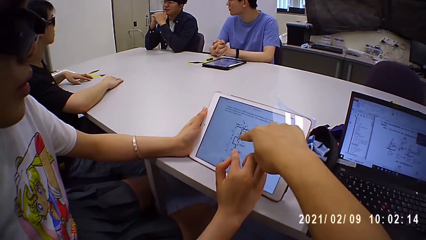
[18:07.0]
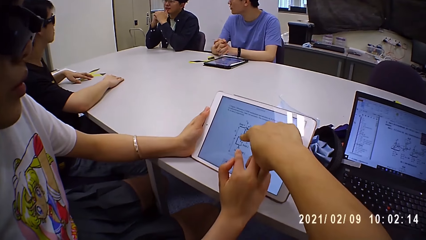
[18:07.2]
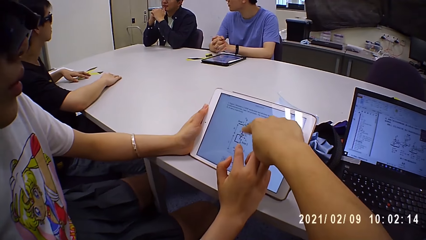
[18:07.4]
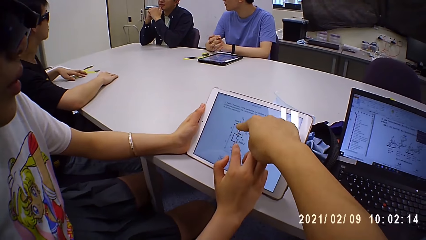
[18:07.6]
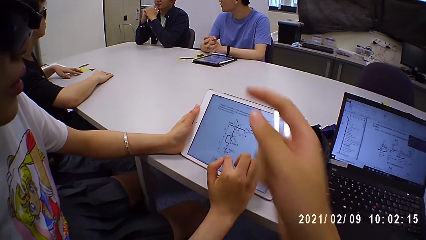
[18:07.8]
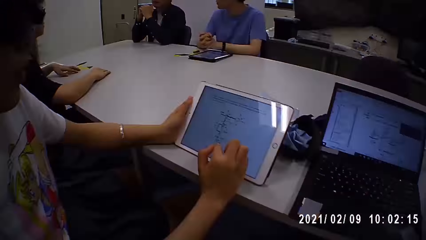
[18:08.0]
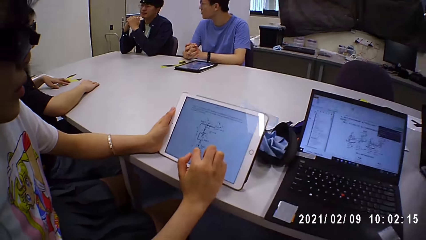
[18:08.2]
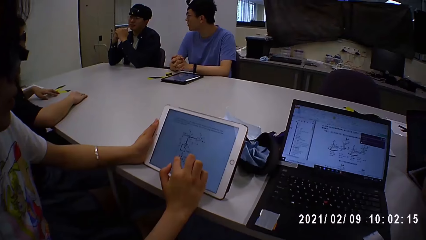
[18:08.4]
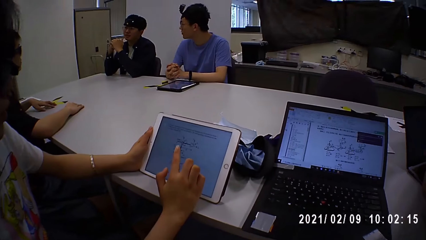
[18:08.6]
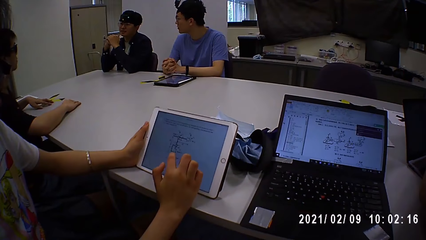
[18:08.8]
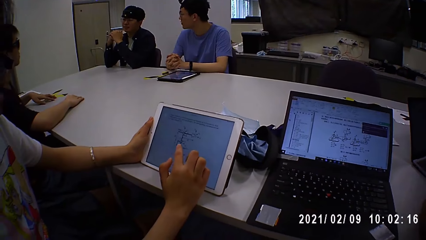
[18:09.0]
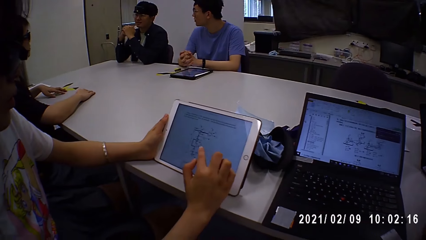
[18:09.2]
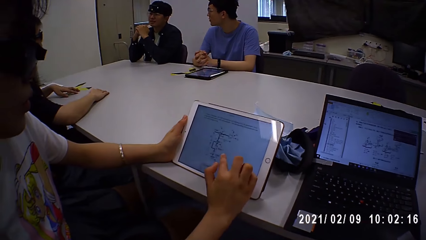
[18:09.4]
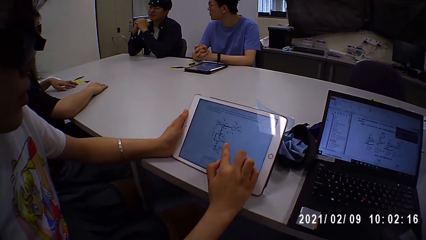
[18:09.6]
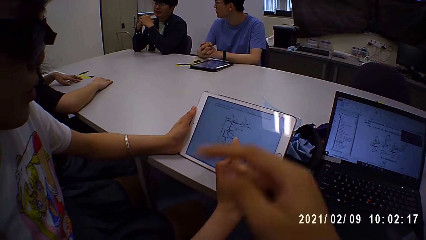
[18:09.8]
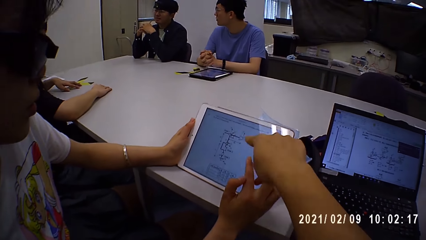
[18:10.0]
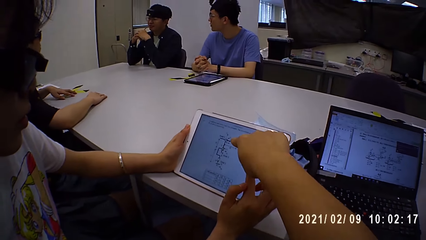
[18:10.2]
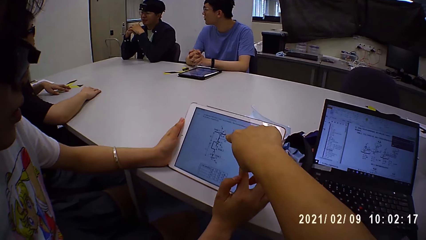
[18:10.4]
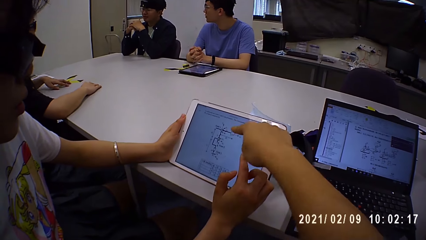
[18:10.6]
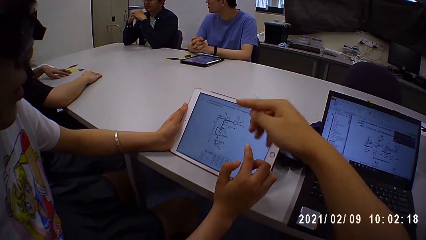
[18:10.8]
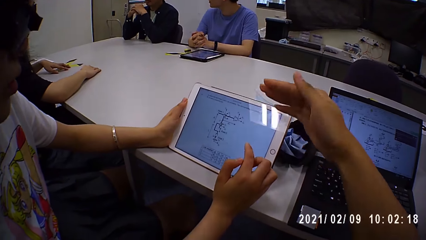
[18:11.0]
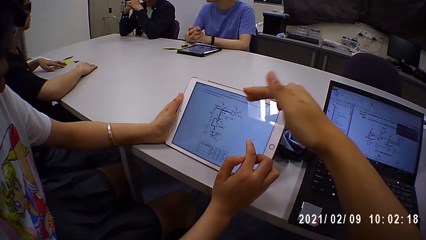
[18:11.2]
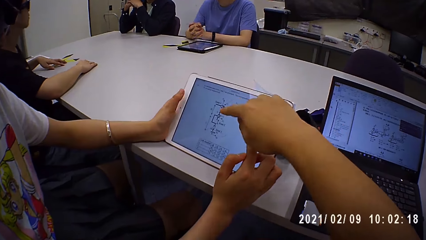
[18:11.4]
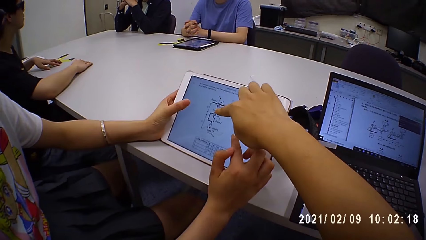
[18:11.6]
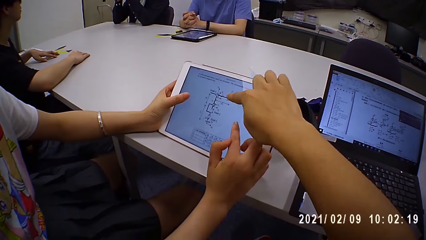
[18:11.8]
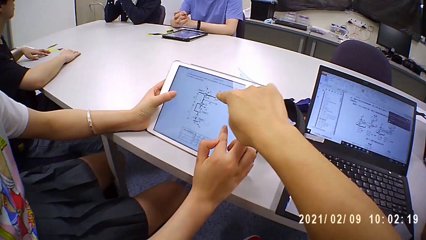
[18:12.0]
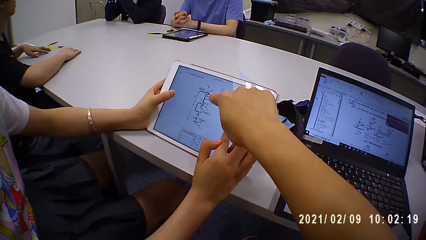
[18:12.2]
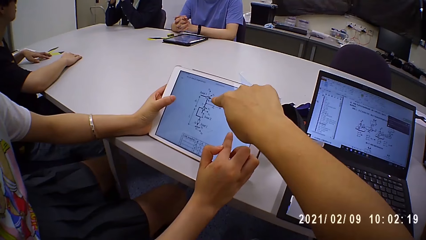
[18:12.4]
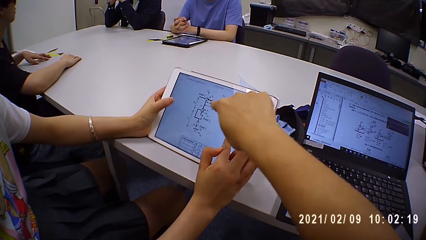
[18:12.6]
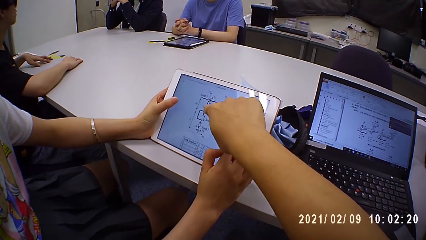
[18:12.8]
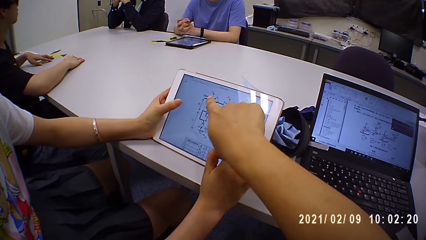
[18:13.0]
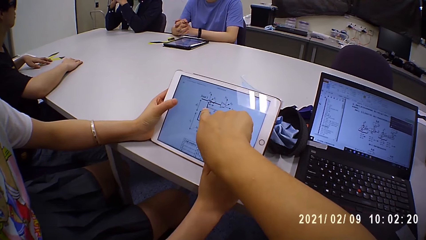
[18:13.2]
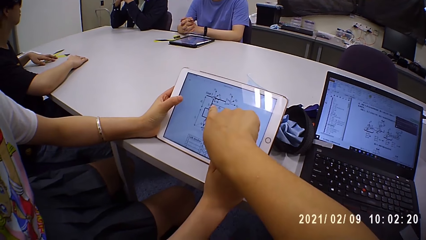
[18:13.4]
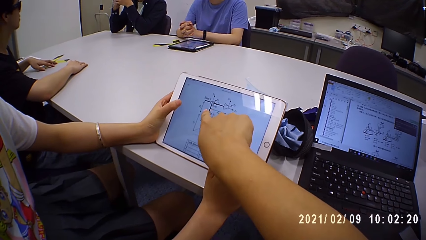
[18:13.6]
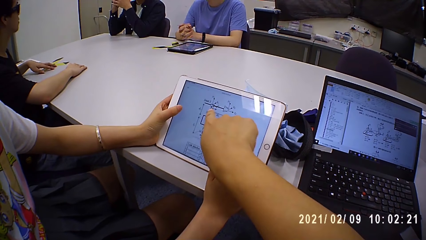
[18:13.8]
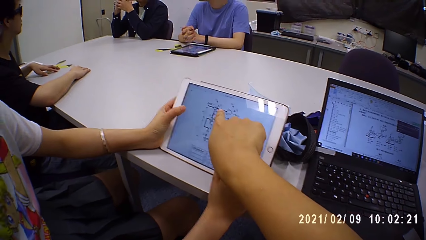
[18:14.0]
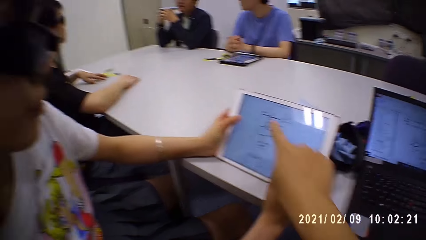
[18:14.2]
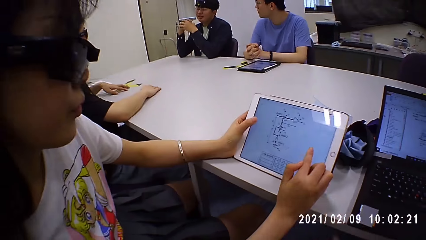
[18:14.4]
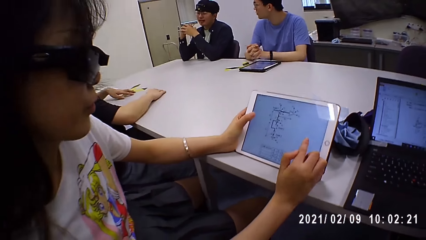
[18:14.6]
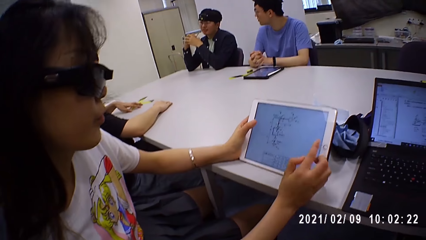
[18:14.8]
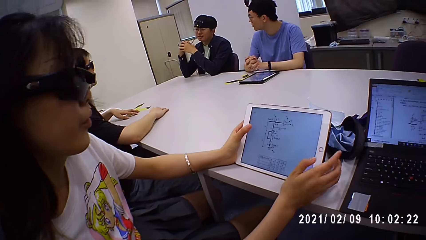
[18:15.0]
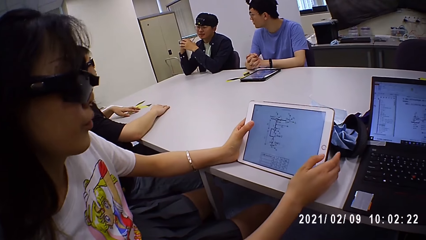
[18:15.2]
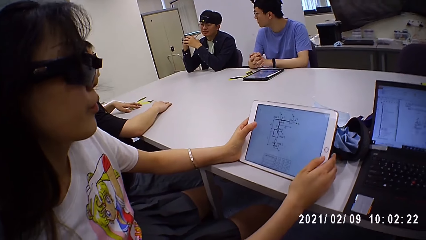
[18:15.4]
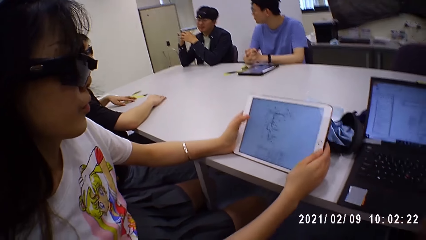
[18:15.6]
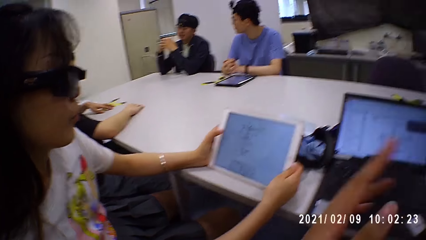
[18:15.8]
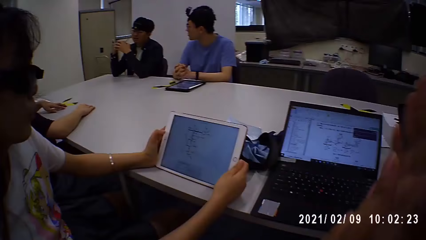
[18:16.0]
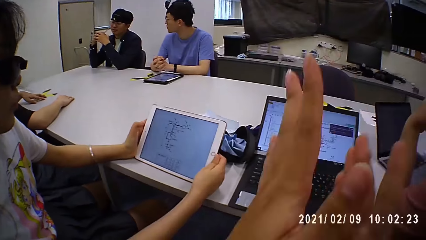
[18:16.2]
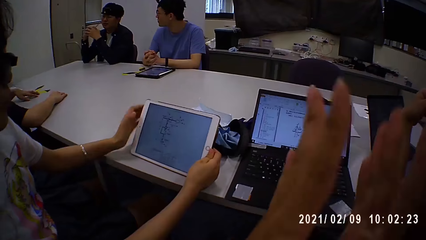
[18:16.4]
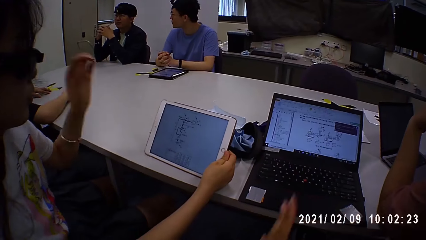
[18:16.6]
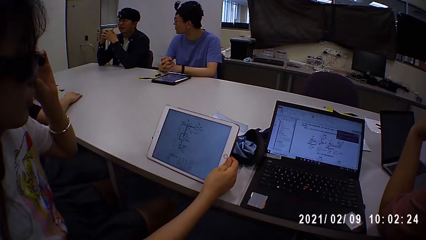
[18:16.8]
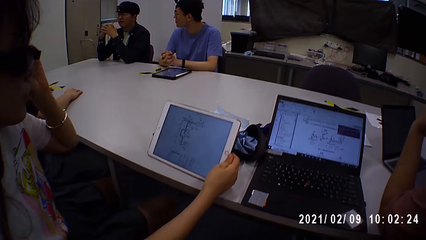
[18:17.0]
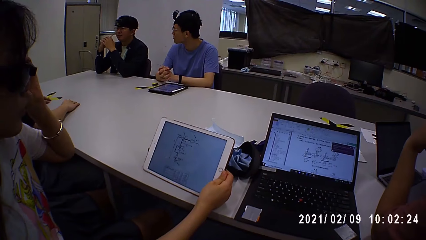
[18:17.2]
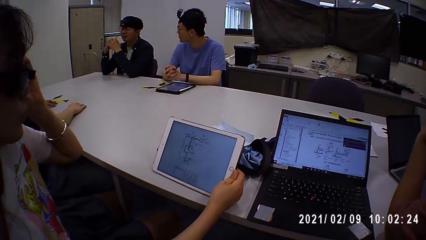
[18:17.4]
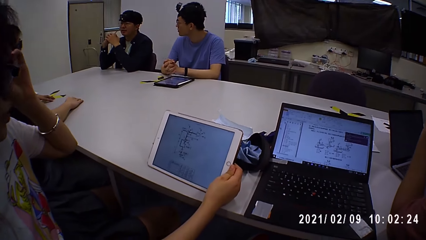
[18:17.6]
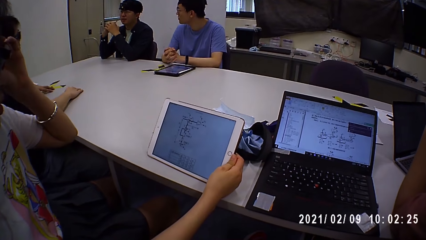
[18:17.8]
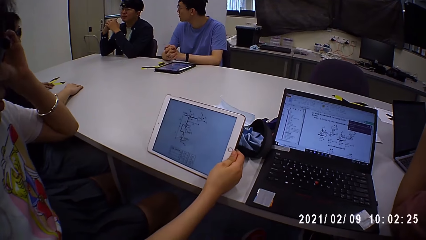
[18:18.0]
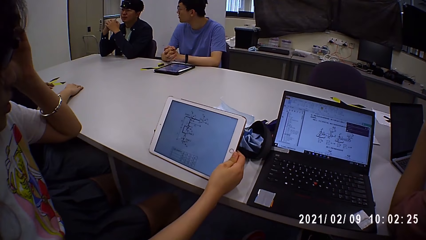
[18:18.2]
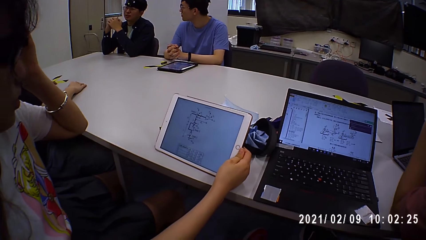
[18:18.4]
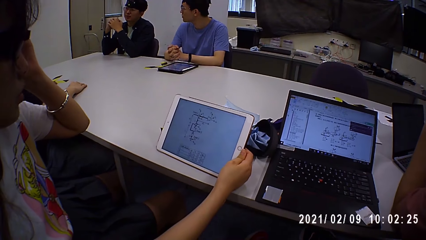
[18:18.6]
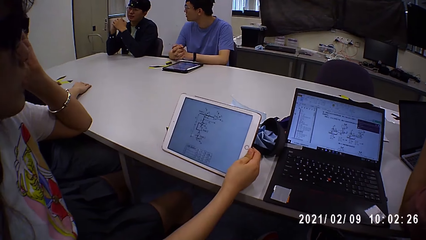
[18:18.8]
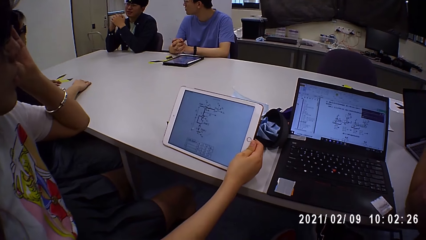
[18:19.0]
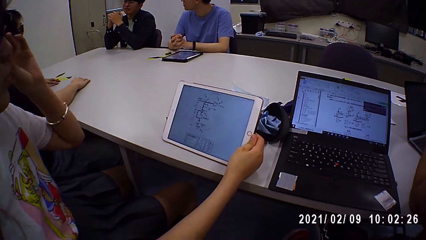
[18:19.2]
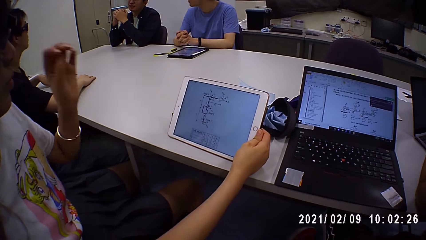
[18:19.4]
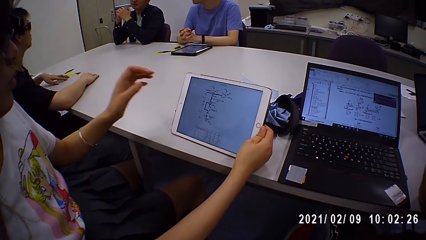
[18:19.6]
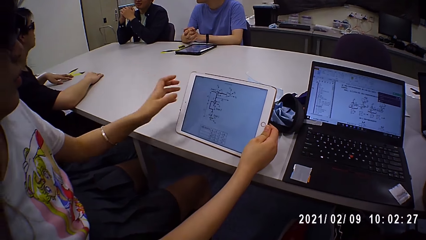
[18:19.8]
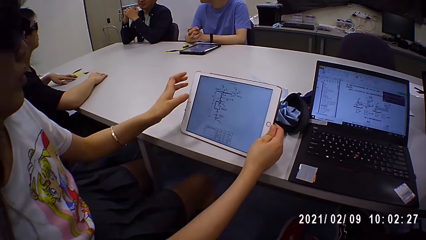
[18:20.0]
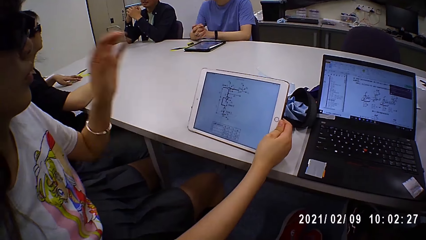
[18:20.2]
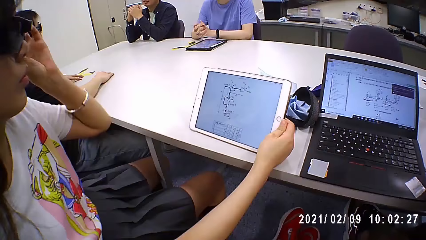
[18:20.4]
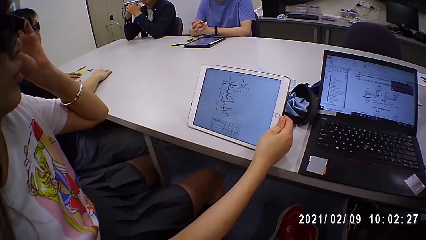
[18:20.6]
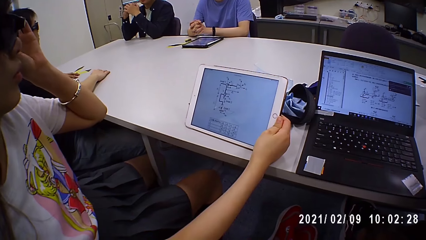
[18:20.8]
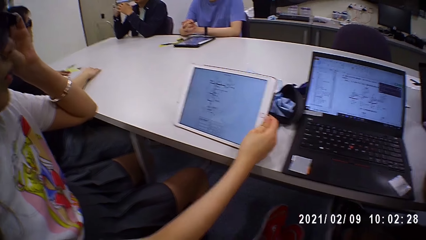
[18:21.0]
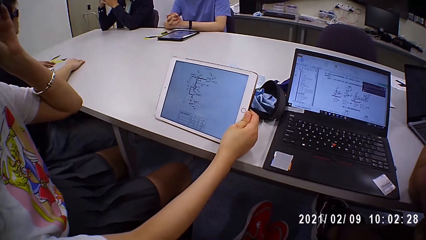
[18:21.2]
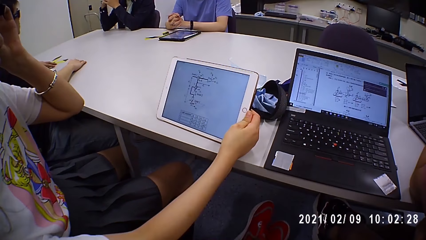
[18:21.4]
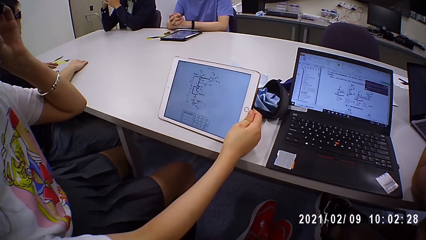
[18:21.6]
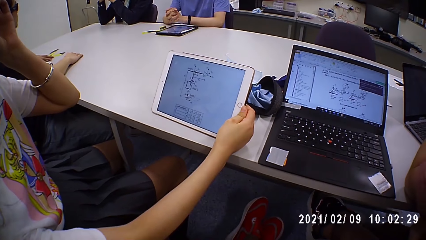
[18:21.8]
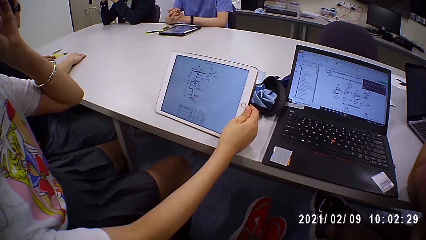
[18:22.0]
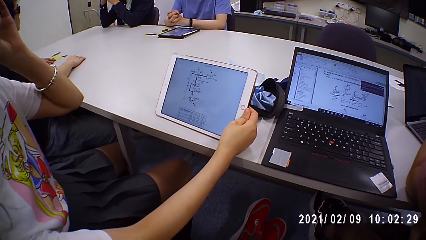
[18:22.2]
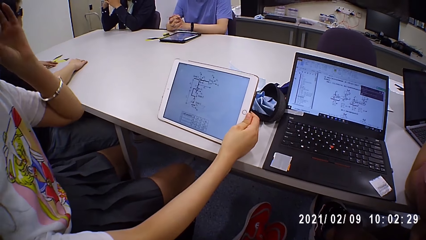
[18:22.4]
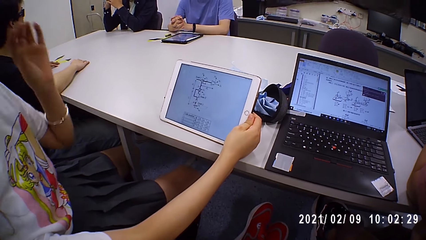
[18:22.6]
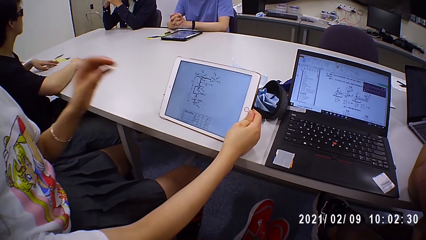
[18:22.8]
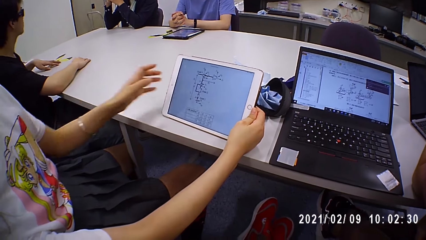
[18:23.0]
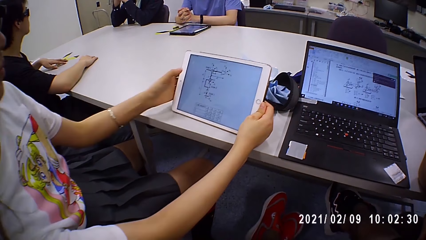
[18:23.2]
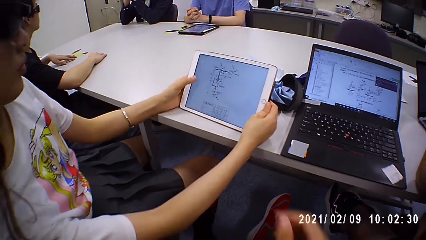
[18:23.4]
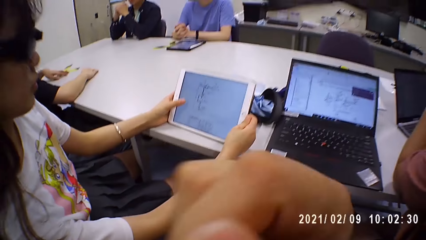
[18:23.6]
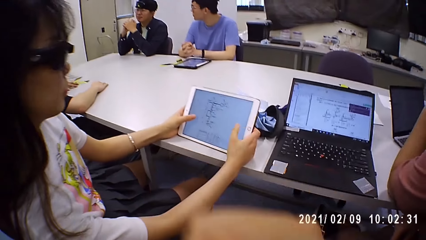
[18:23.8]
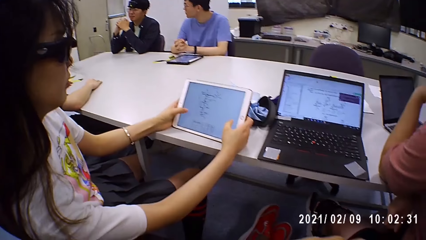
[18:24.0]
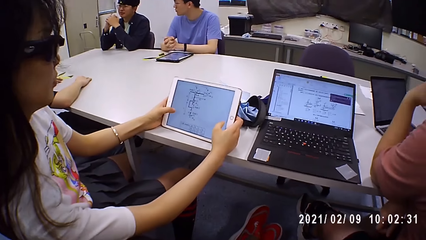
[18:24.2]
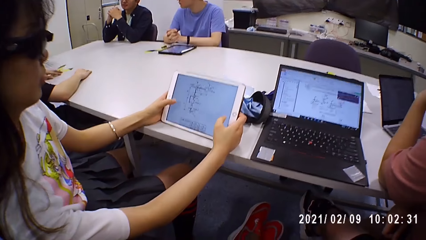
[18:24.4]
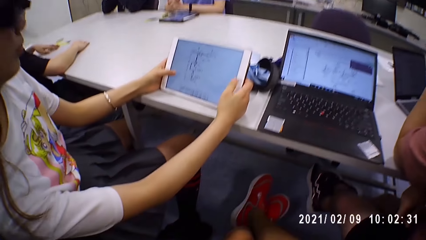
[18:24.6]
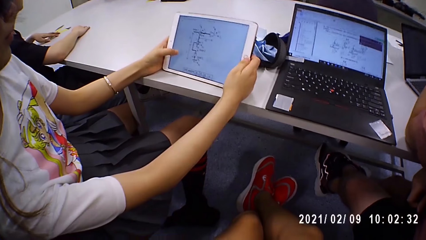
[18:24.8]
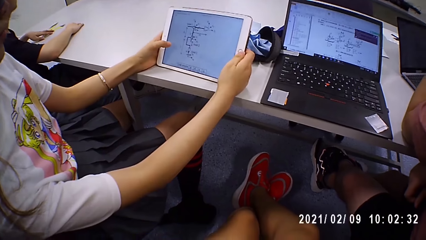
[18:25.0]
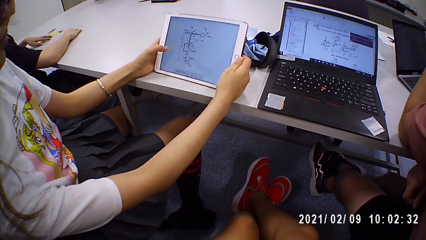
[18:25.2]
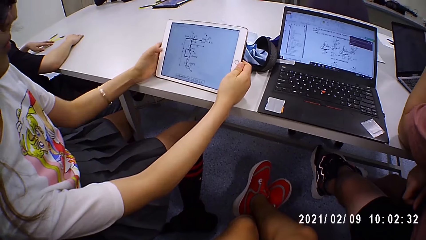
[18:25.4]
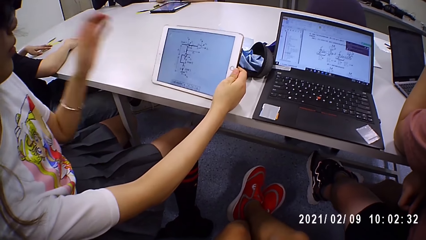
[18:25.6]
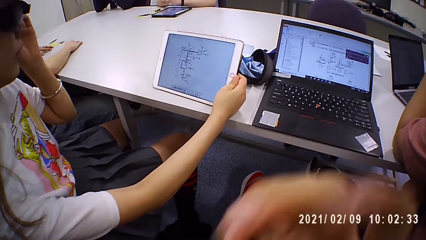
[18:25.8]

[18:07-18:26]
The camera wearer points at the tablet. A lady scrolls the tablet. The camera wearer points at the tablet. The lady adjusts her goggles. The lady scrolls on the tablet.
